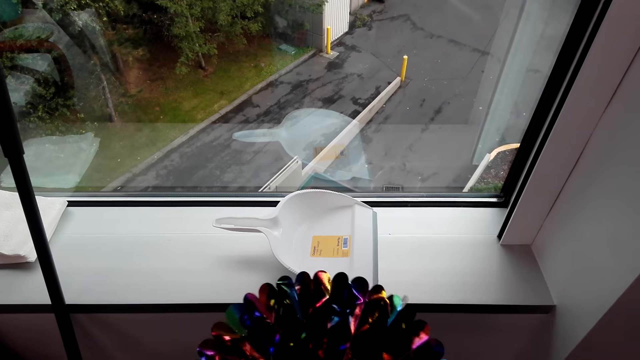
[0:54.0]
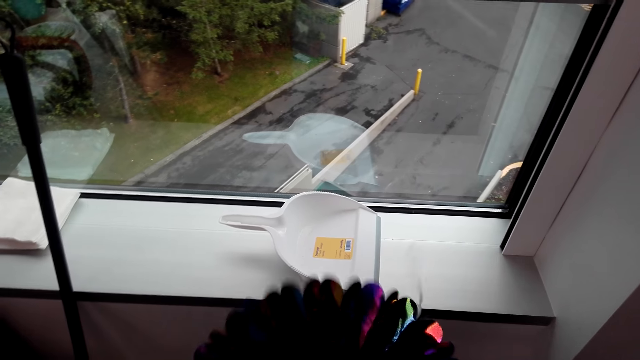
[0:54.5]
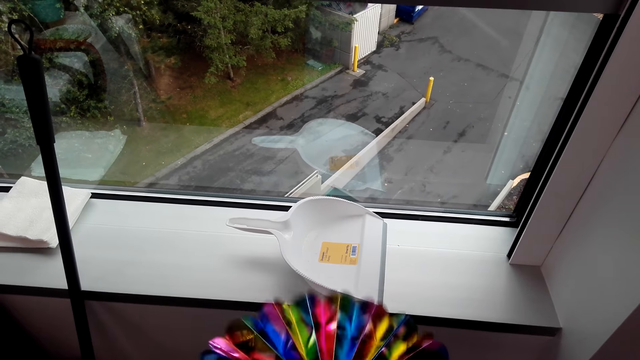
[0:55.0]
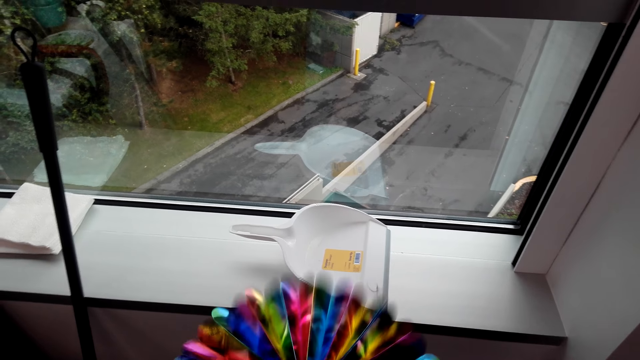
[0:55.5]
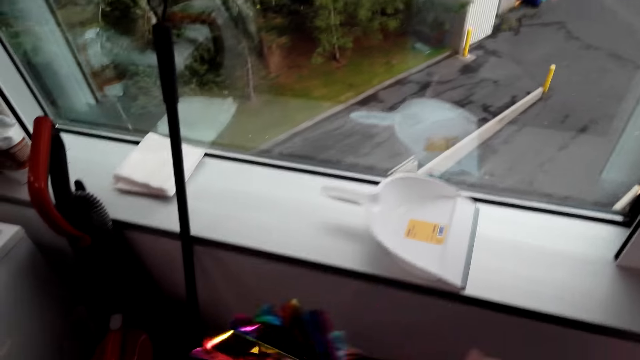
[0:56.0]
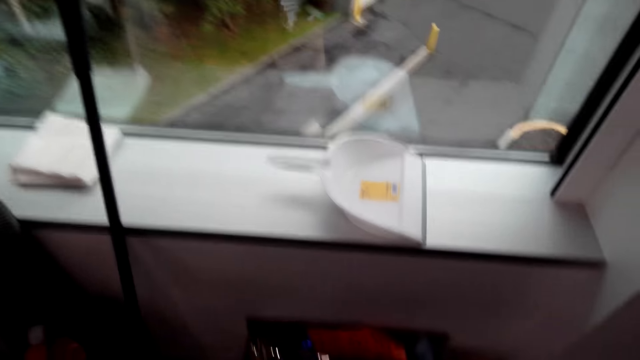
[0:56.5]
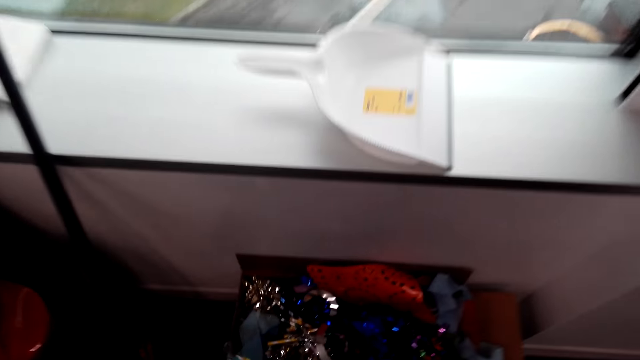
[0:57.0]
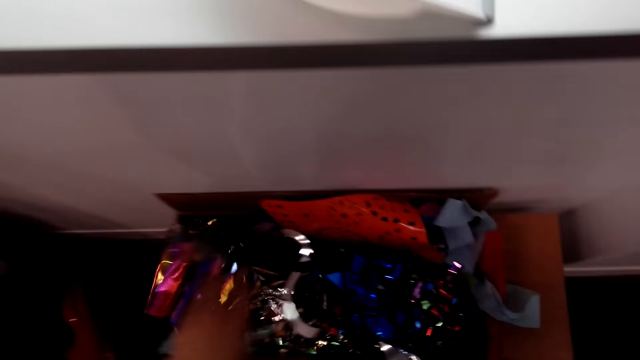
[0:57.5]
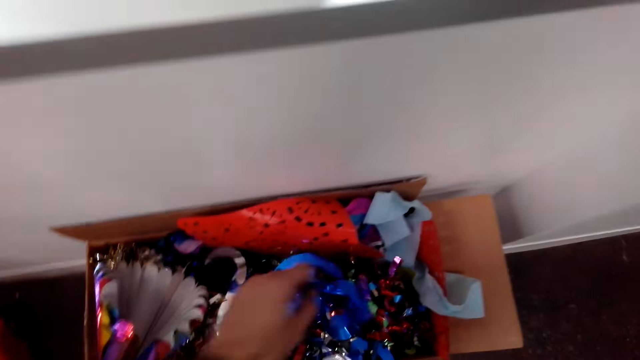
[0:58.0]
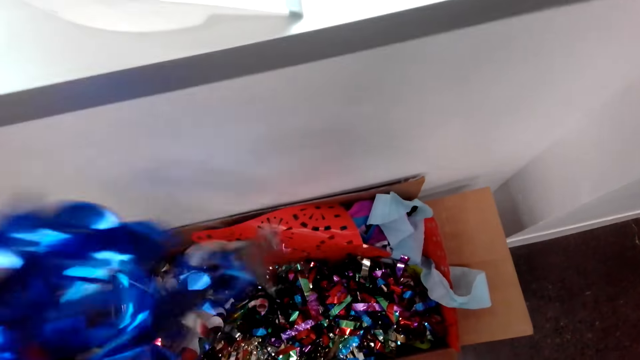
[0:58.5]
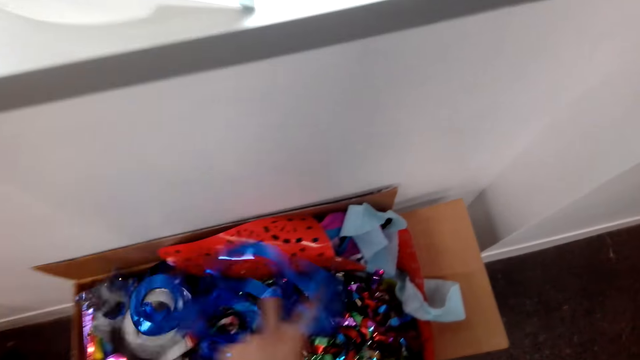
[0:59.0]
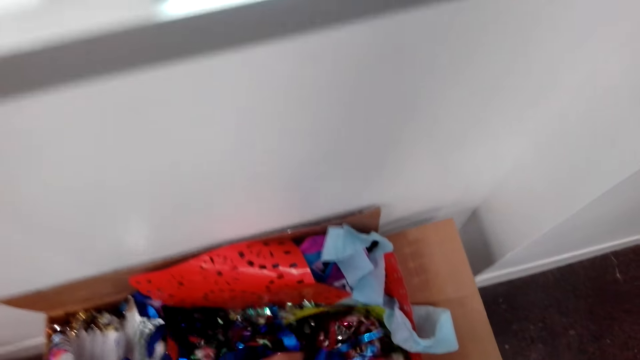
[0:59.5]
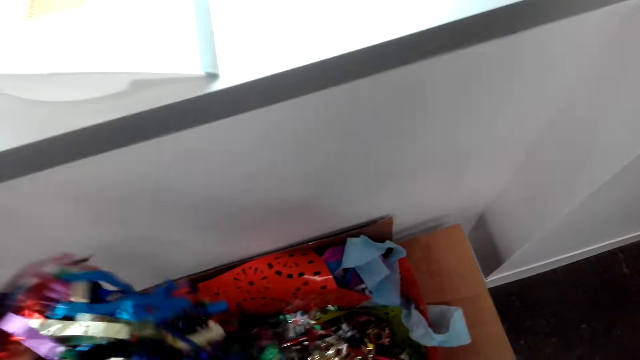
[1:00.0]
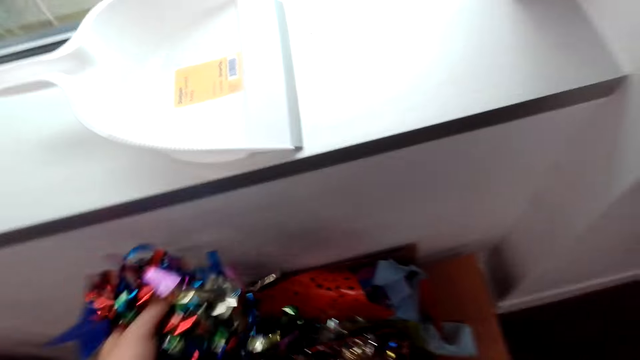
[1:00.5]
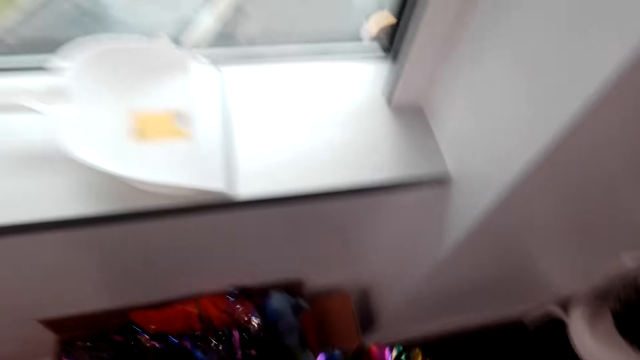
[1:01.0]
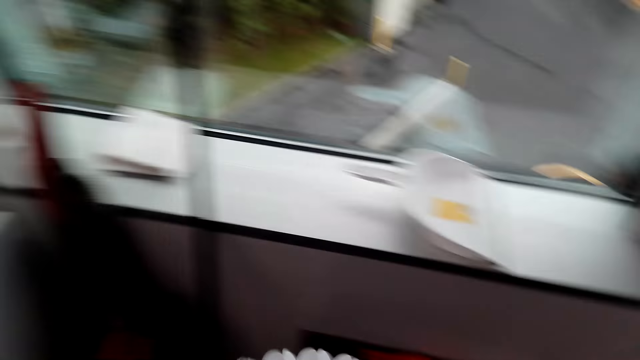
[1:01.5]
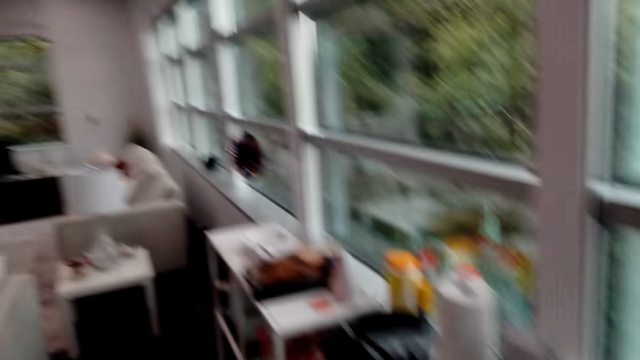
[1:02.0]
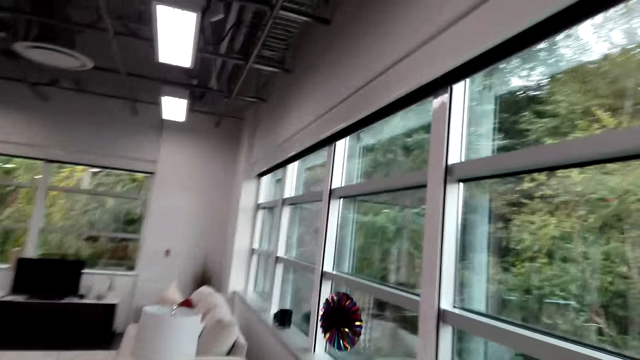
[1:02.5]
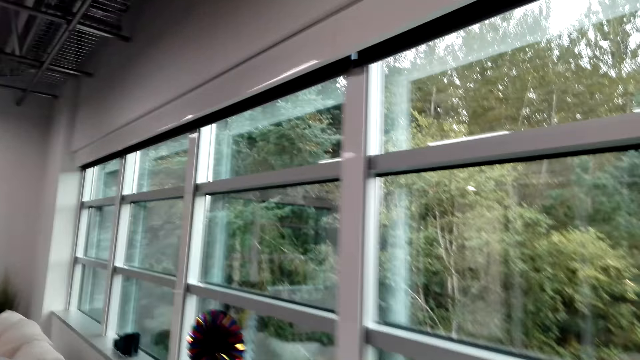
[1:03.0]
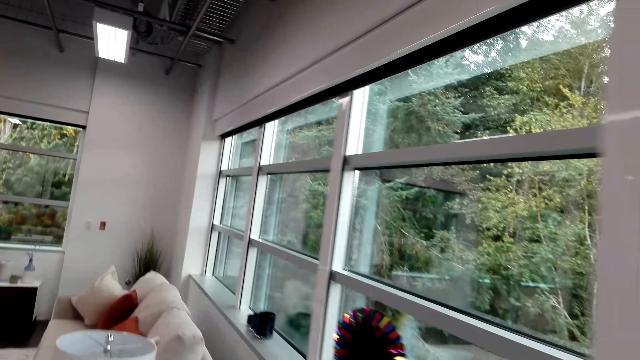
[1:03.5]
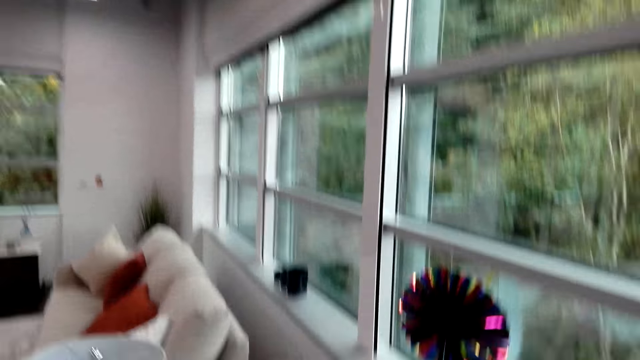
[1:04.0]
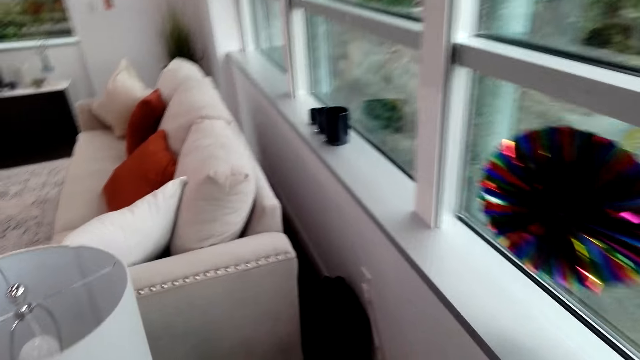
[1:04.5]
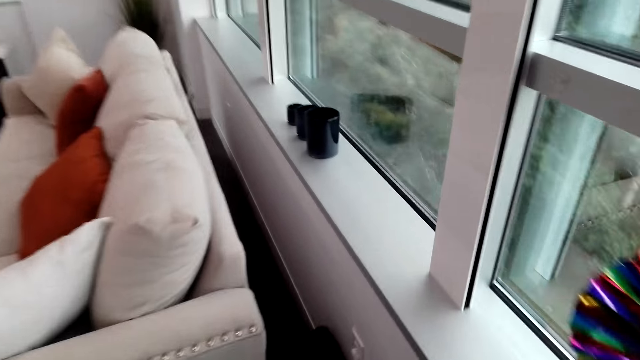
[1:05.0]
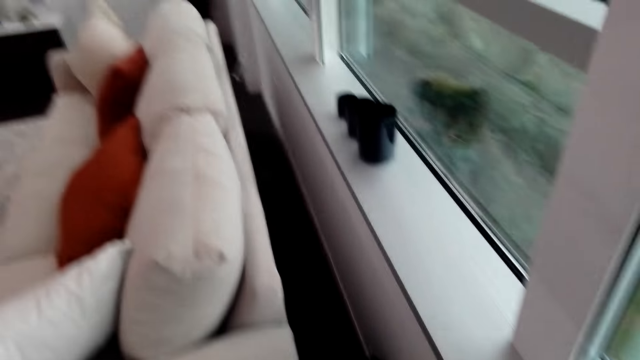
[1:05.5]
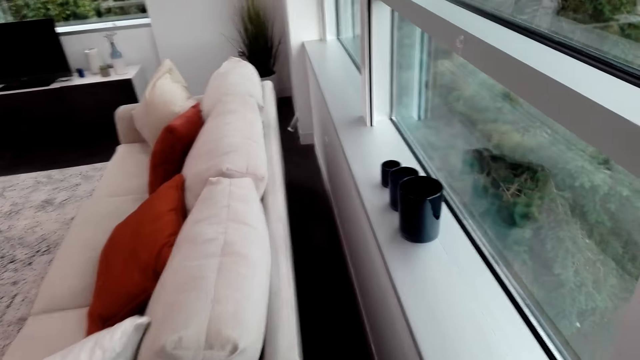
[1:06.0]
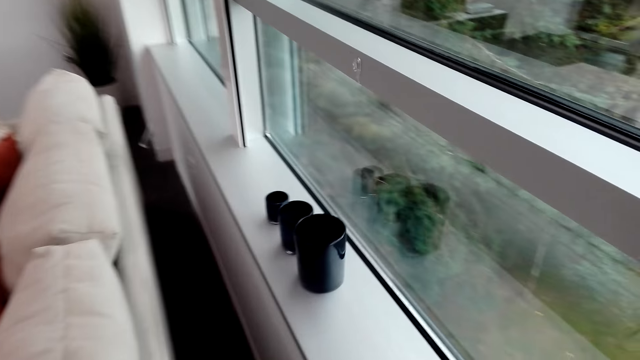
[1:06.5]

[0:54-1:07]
The camera wearer puts the decoration in the box. They select flowers from the carton. They hold the decoration. They walk away from the box. They walk around the house.

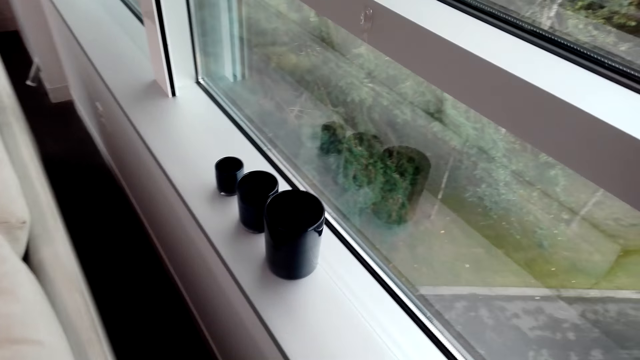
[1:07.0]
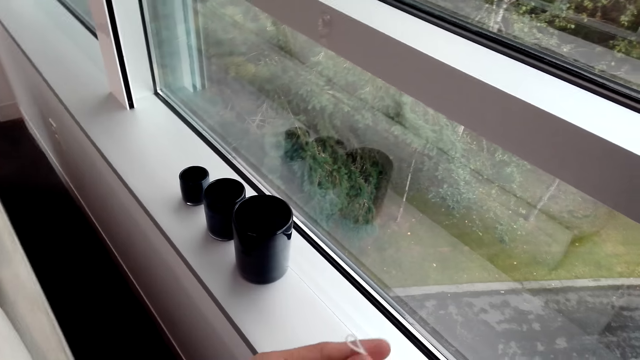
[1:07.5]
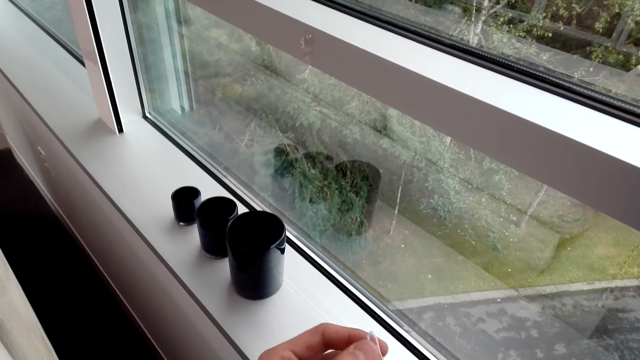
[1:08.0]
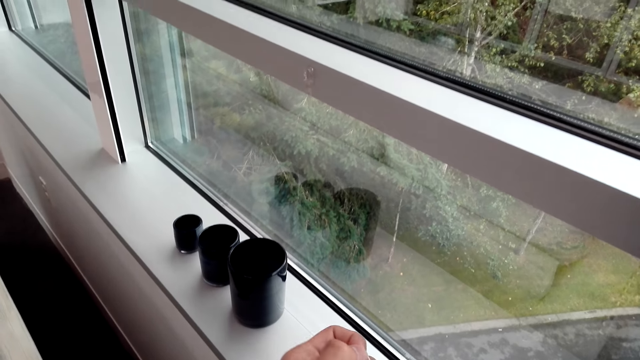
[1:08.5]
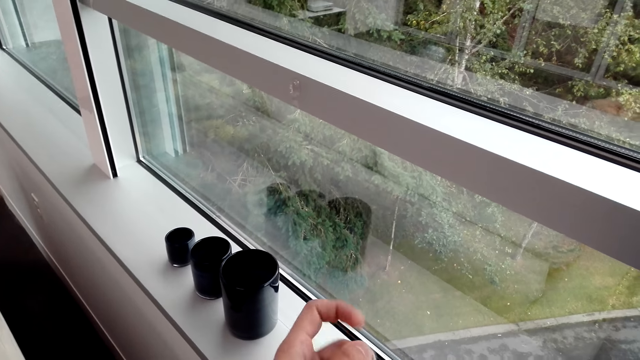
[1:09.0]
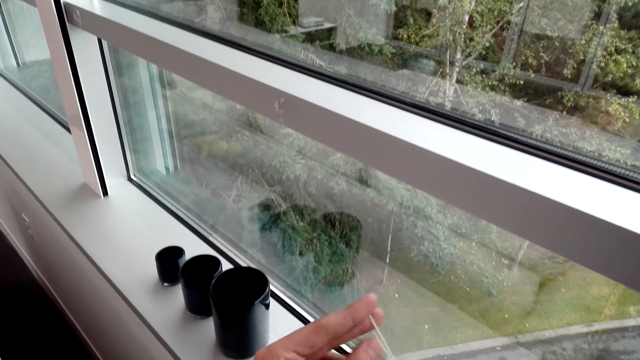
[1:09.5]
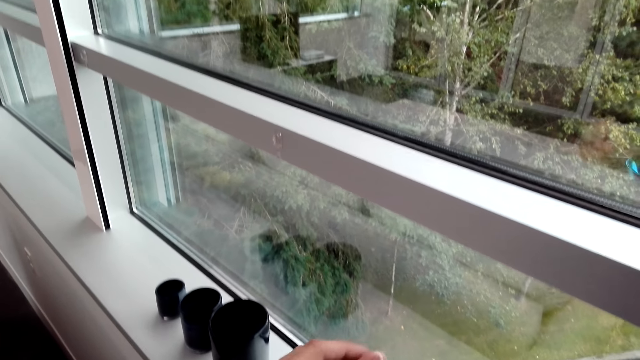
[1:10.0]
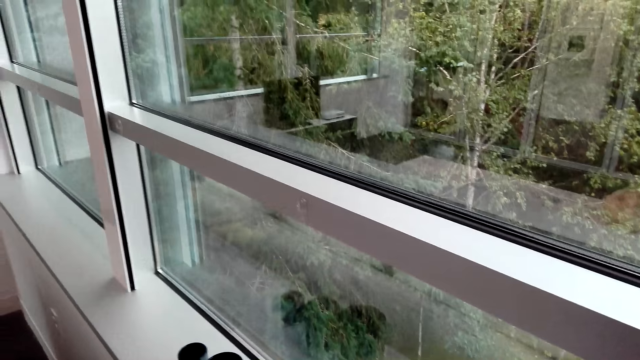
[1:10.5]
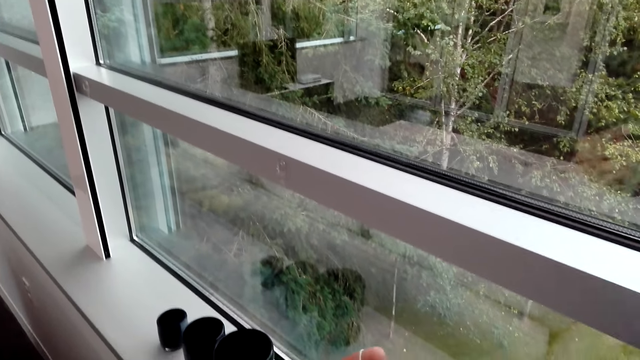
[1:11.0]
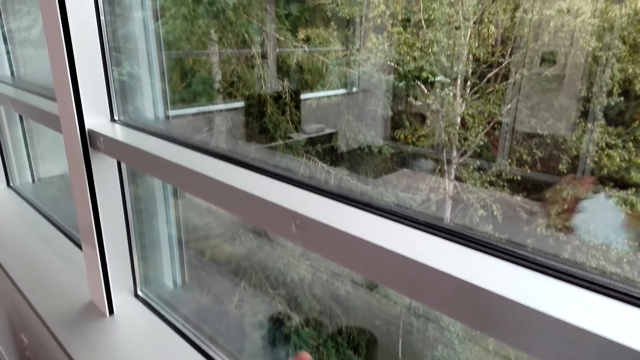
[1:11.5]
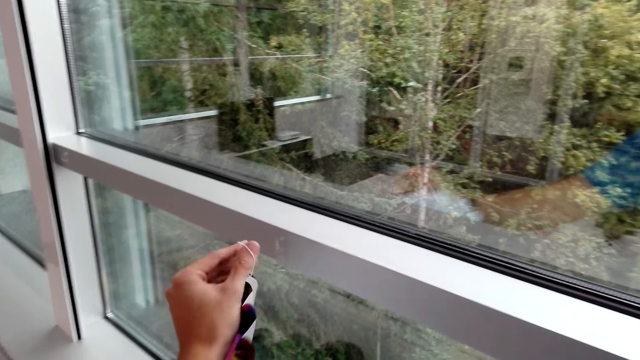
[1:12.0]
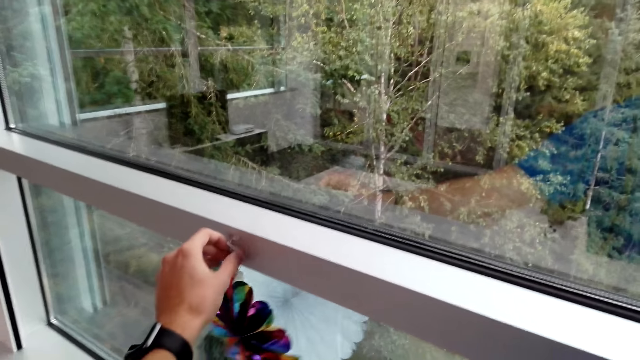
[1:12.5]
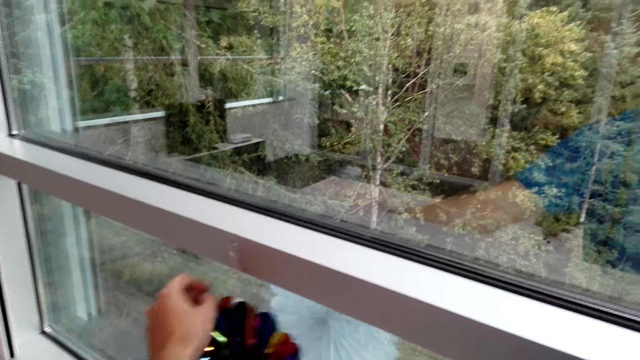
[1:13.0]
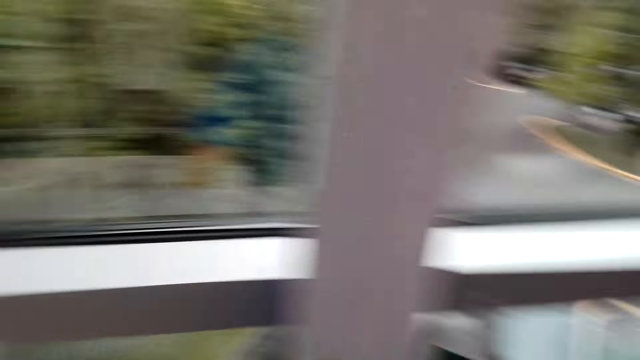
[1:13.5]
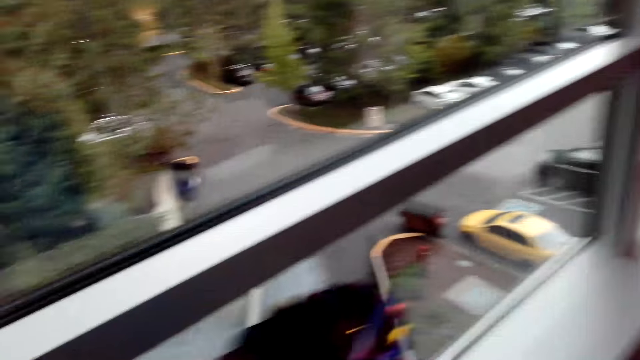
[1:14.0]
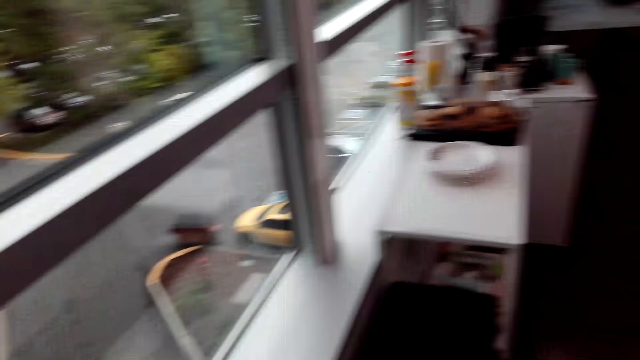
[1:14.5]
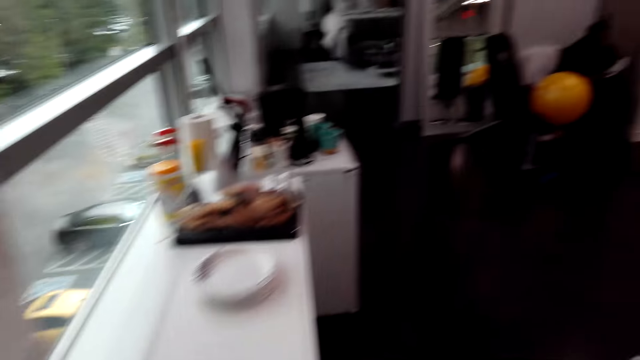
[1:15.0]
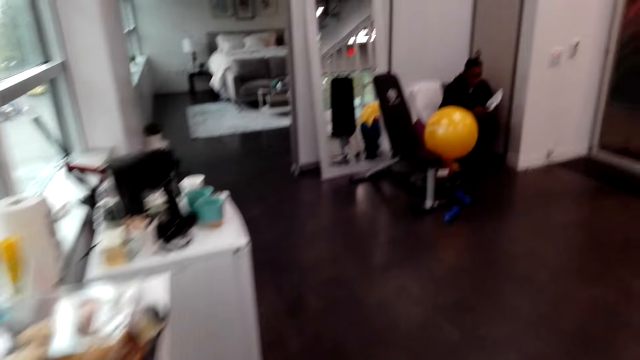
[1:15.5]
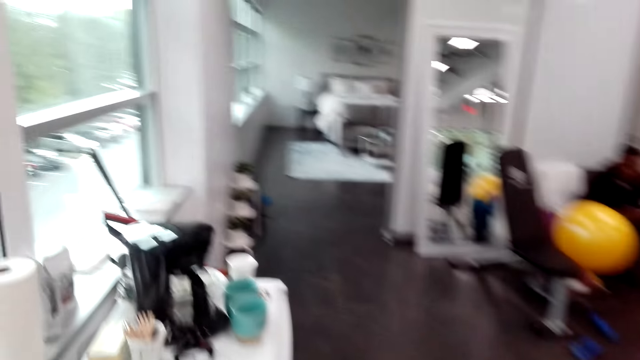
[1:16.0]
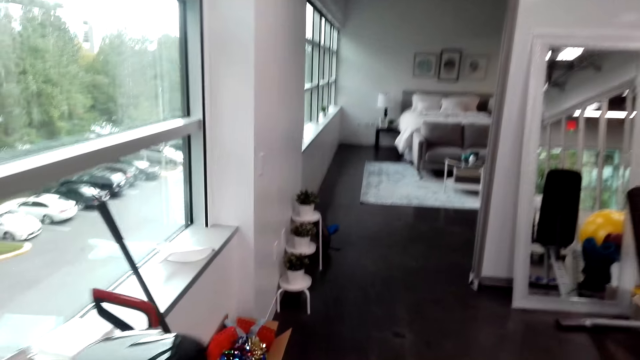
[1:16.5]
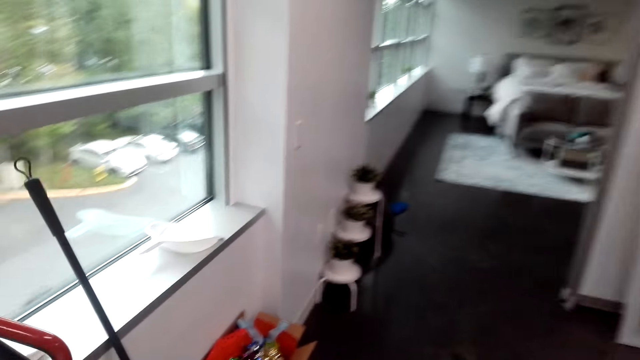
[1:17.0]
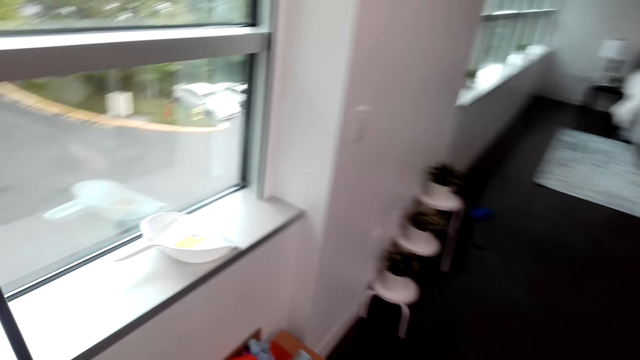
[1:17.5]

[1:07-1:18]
The camera wearer attaches a flower on the window. They hang the decoration on the window. They walk beside the windows. They walk around the house.
